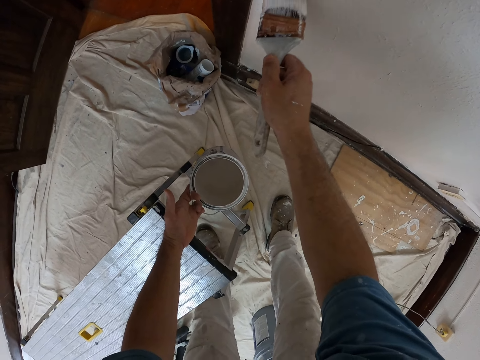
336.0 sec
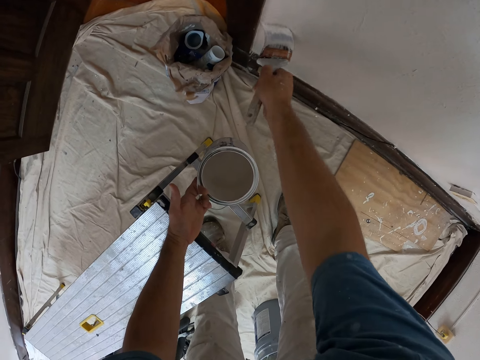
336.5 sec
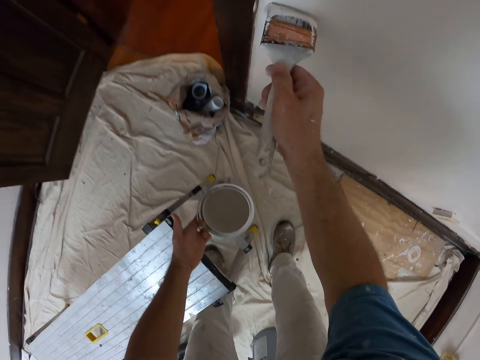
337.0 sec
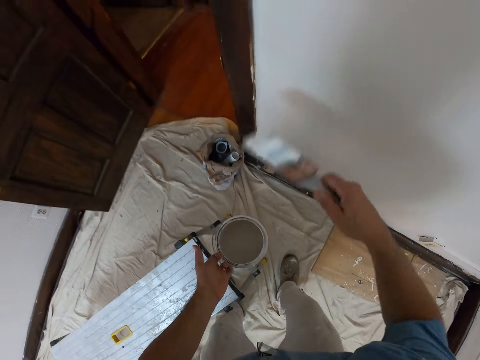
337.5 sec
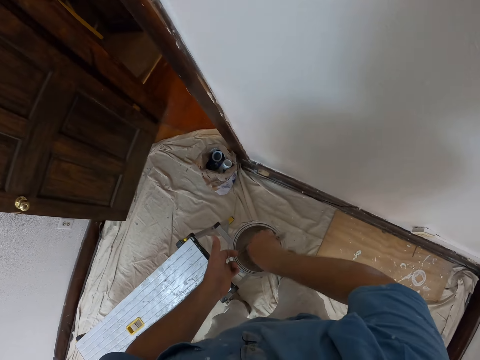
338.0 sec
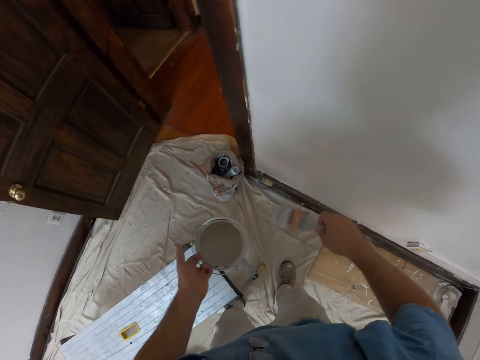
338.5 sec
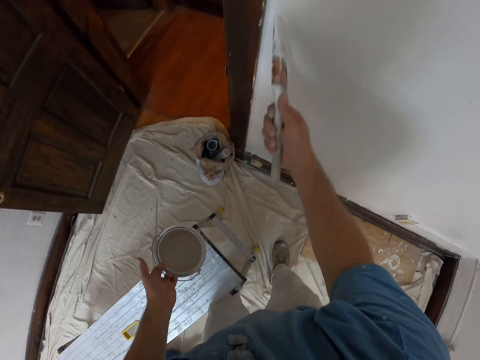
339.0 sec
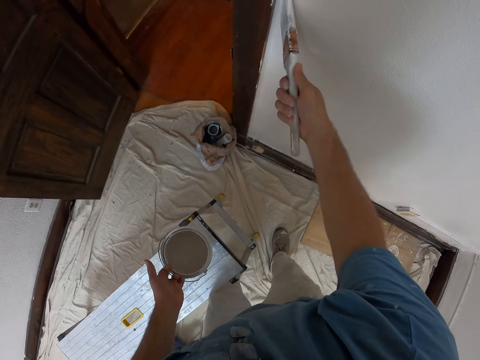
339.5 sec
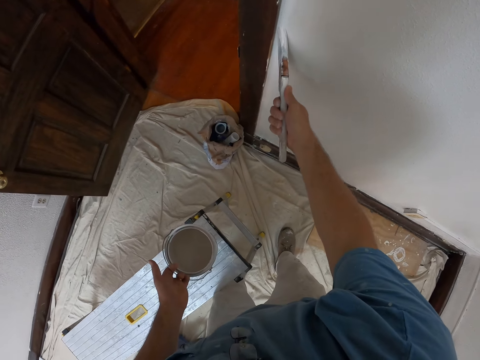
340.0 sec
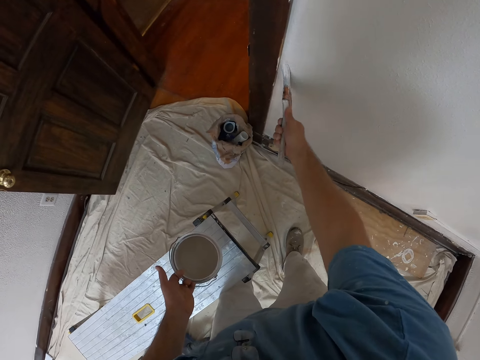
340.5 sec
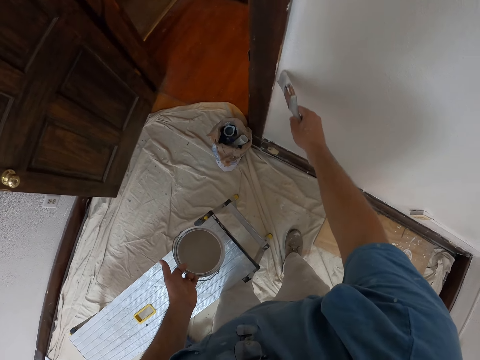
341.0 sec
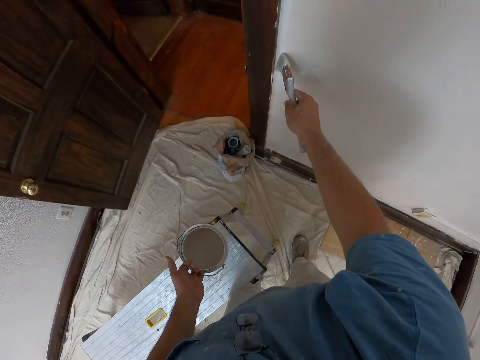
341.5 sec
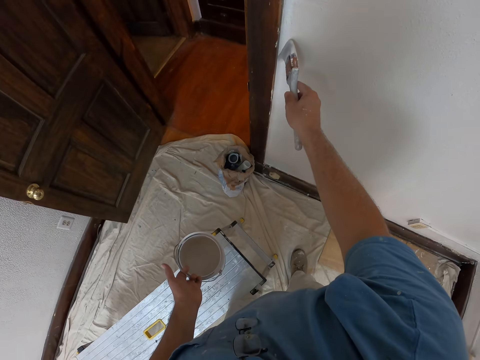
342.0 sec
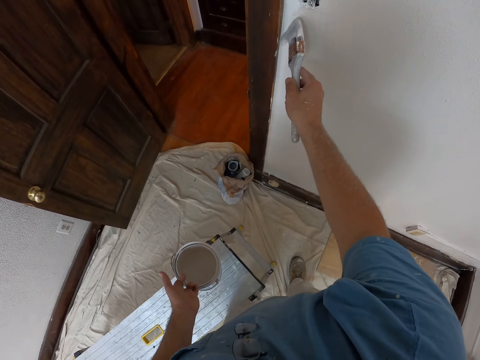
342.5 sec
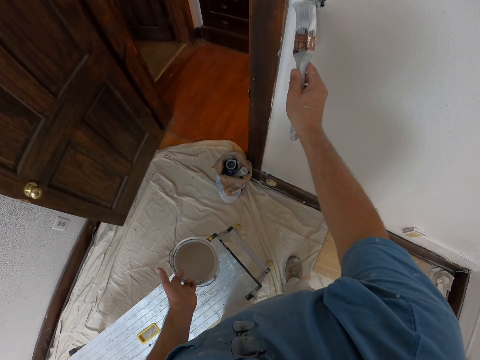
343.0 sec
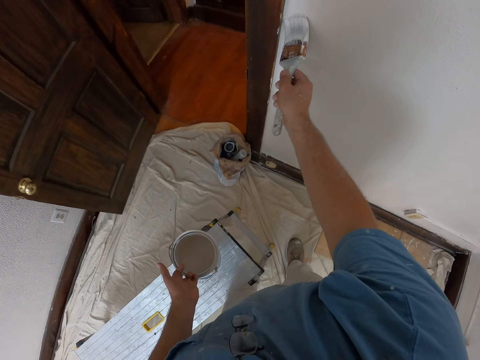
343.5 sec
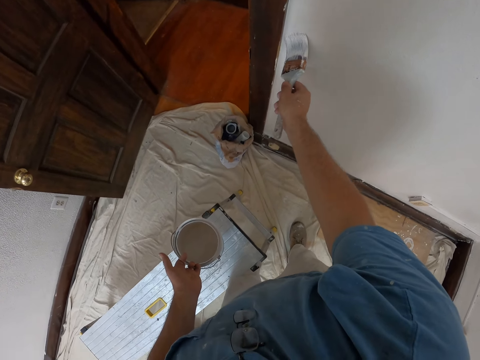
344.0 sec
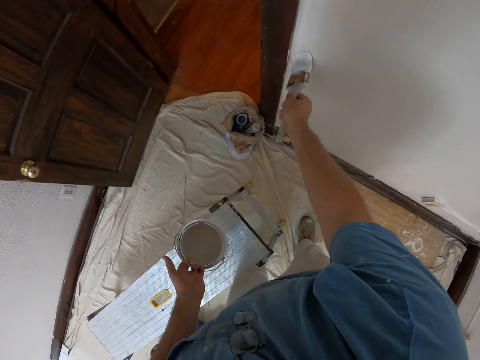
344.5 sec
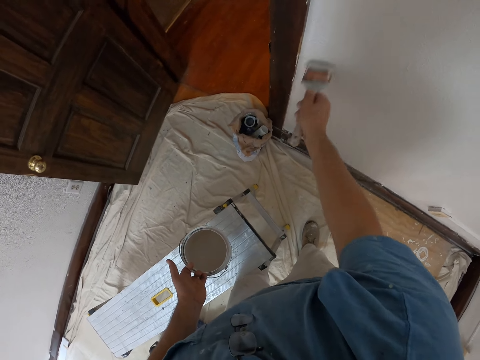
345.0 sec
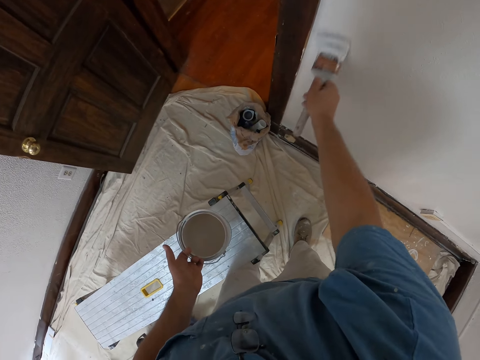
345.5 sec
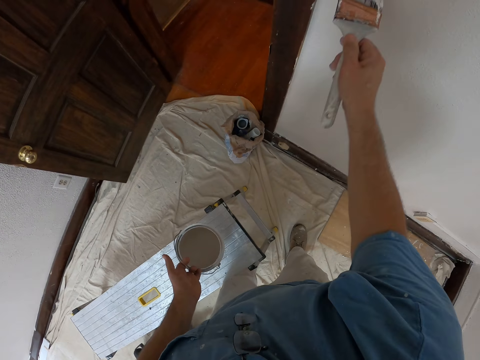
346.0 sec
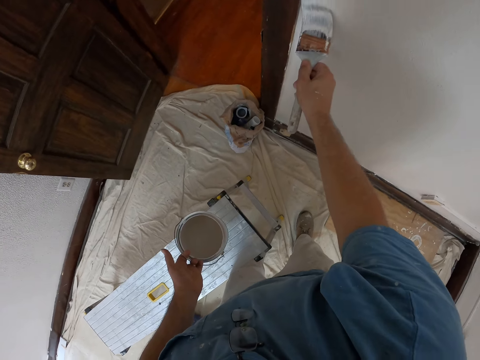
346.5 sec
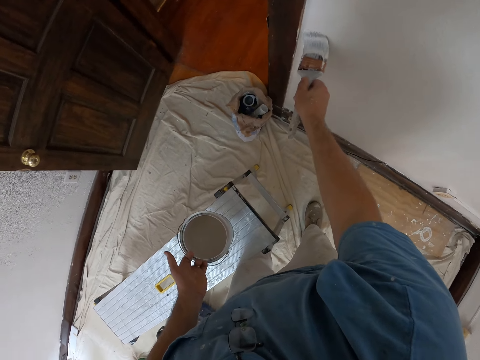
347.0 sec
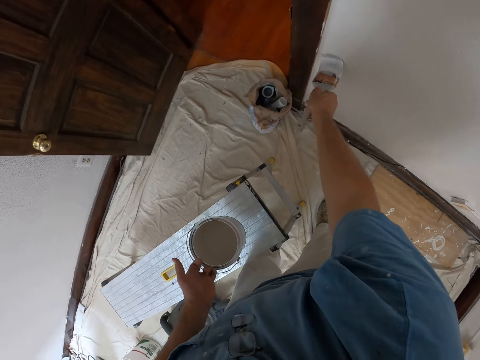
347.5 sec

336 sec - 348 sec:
The camera wearer scoops paint from the bucket of paint in his left hand with the paint brush. He paints the wall with the paint brush in his right hand.

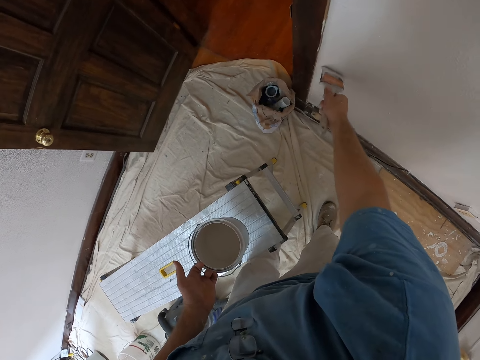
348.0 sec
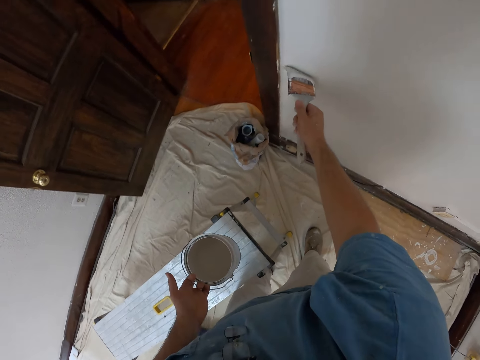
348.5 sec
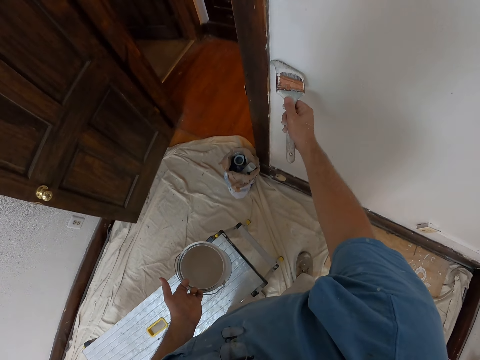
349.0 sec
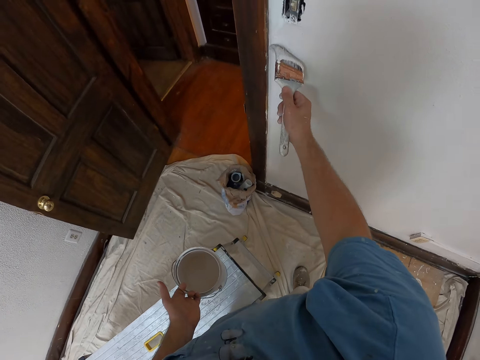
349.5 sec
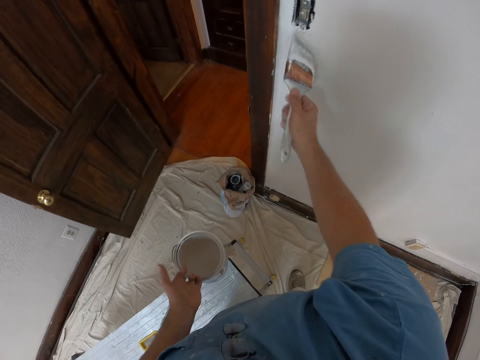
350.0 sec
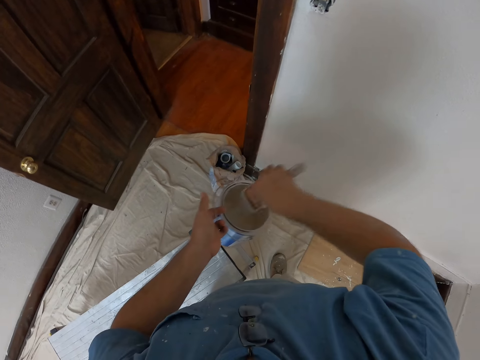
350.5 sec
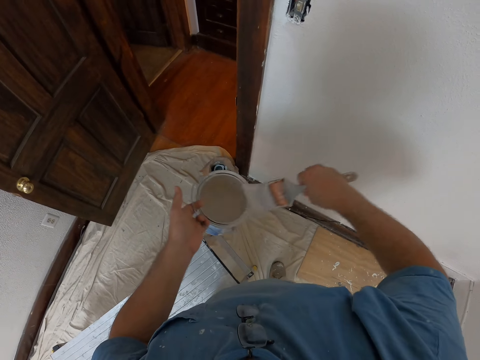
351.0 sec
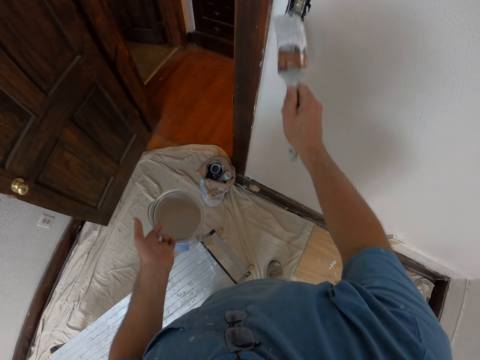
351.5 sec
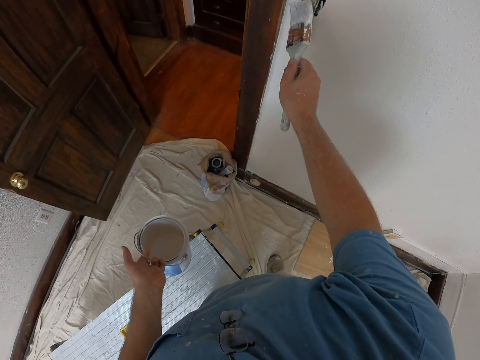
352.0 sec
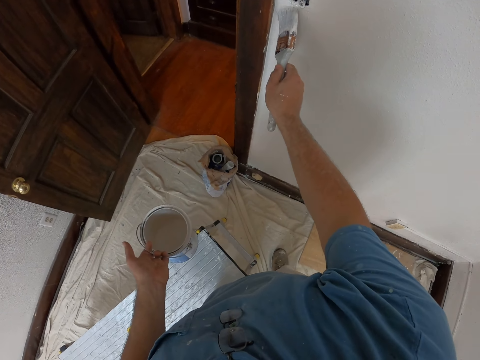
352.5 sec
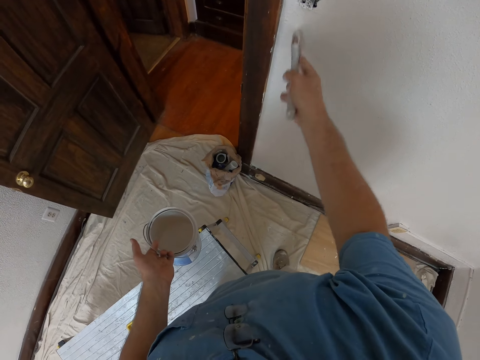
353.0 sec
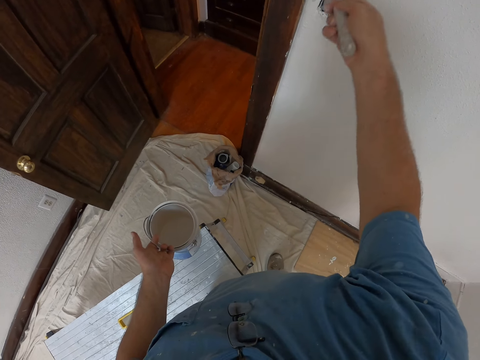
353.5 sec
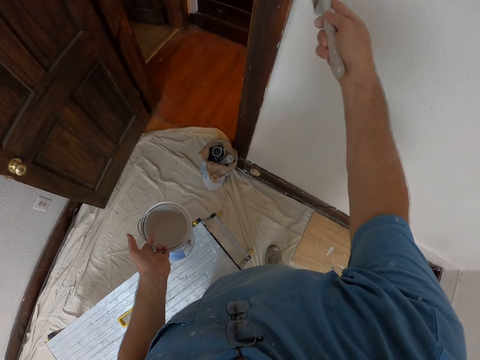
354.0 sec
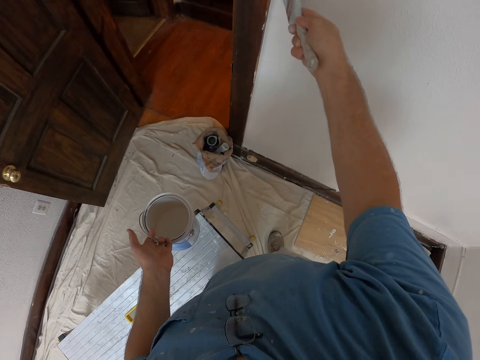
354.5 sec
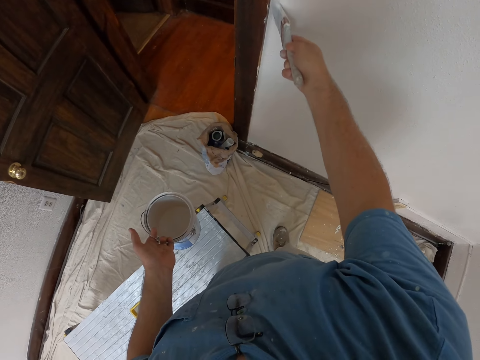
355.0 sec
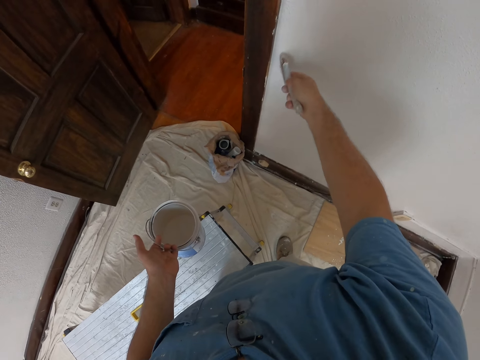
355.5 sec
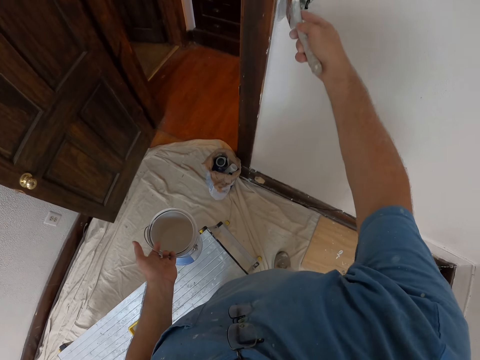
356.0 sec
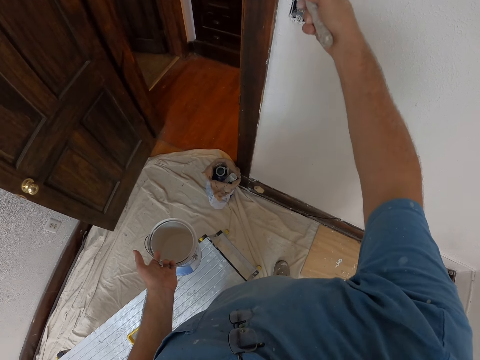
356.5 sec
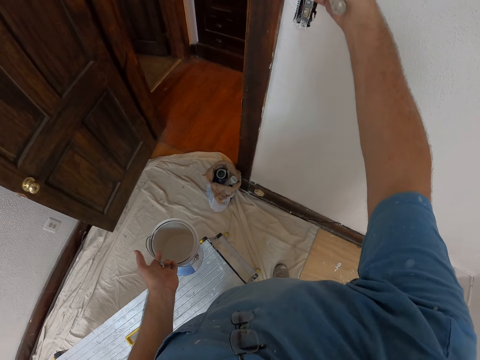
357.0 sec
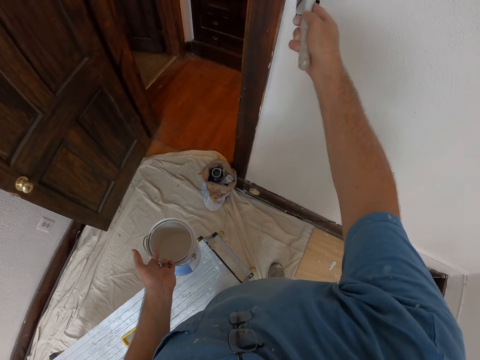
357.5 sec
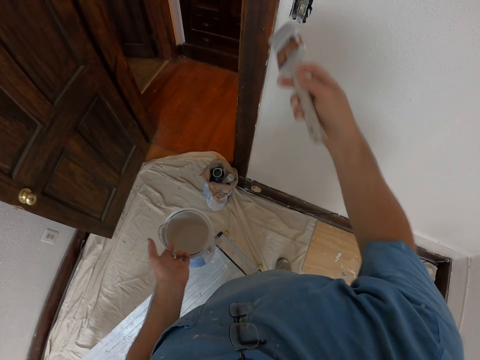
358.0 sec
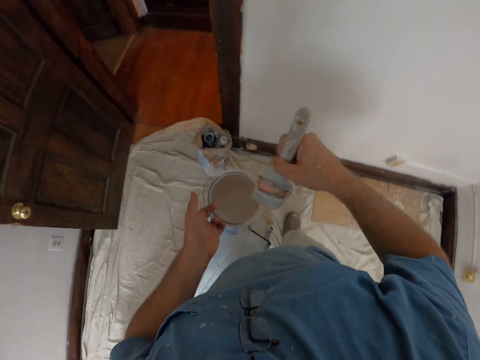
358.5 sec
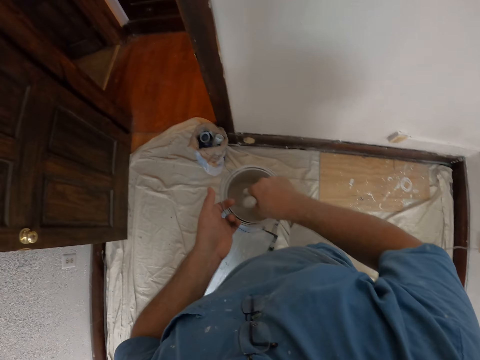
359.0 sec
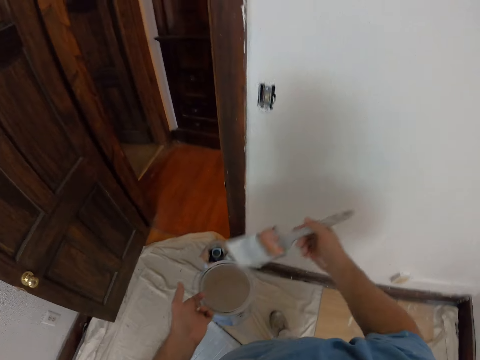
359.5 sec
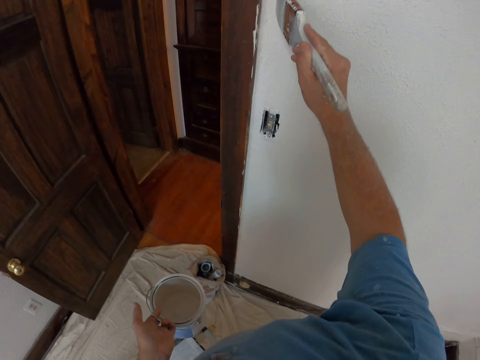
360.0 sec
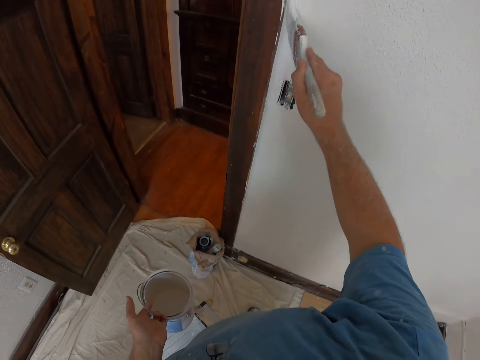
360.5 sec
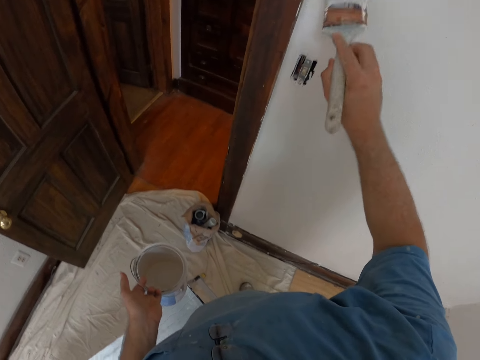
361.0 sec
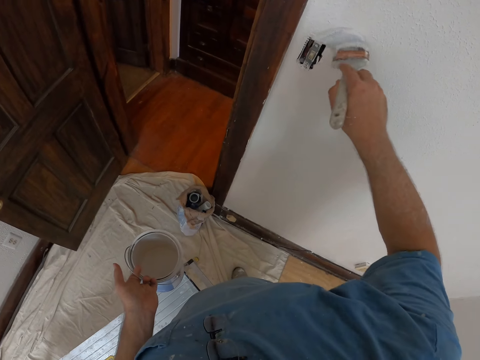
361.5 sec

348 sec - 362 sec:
The camera wearer scoops paint from the bucket of paint in his left hand with the paint brush. He paints the wall with the paint brush in his right hand. He scoops paint from the bucket of paint in his left hand with the paint brush. He paints the wall with the paint brush in his right hand.
